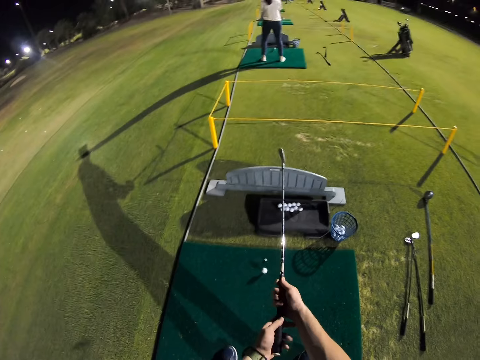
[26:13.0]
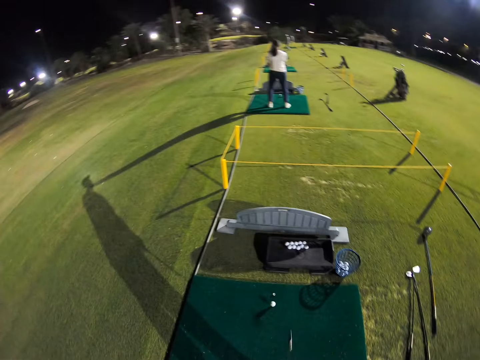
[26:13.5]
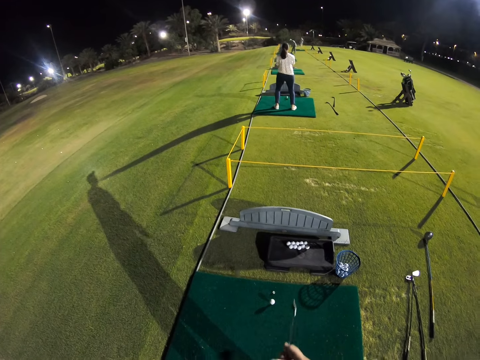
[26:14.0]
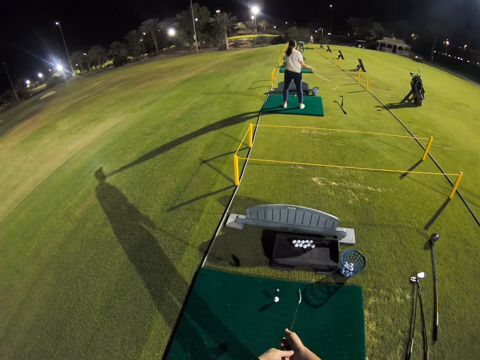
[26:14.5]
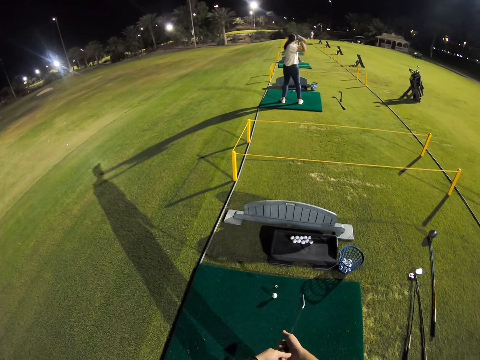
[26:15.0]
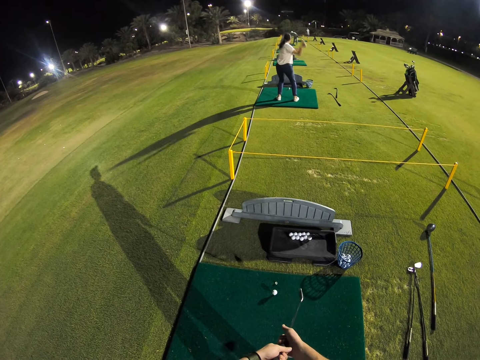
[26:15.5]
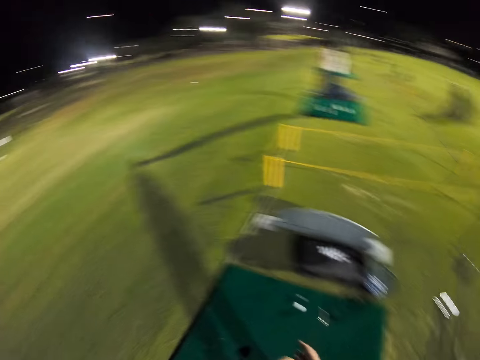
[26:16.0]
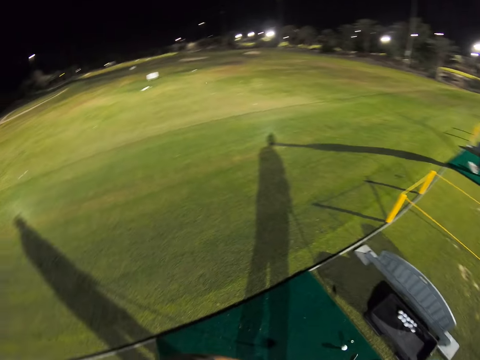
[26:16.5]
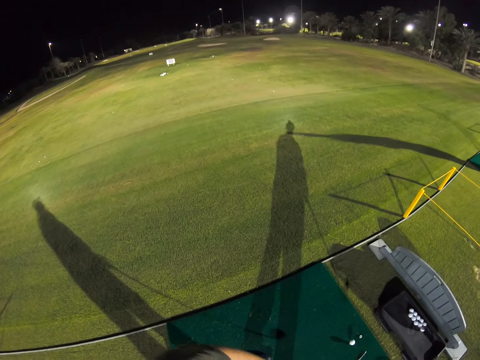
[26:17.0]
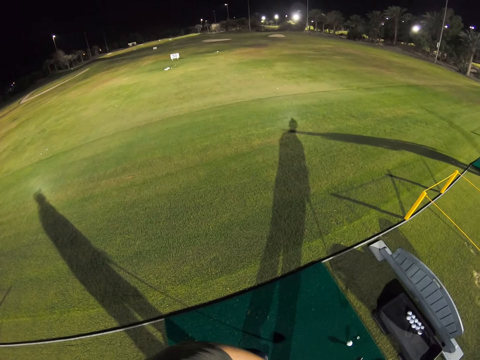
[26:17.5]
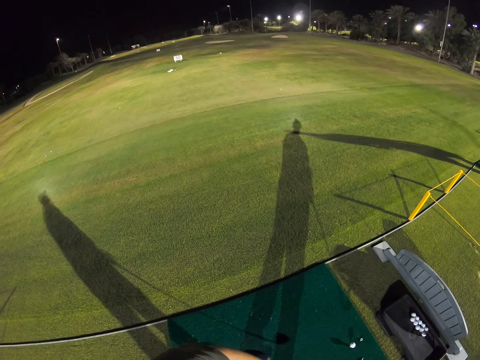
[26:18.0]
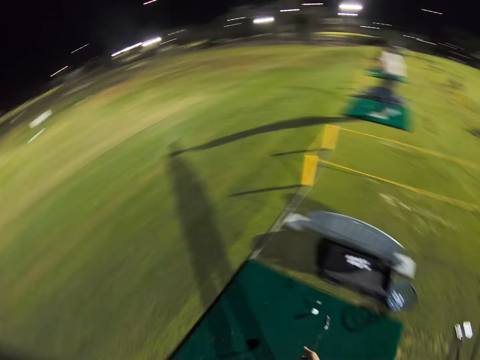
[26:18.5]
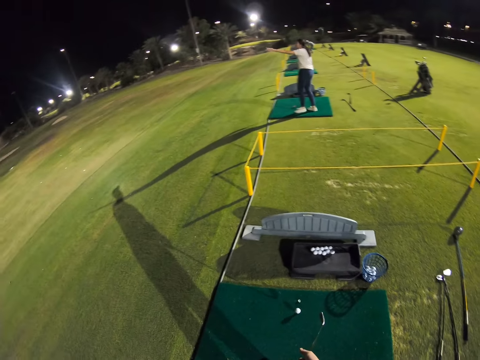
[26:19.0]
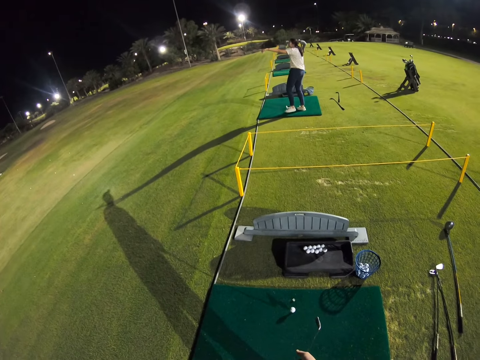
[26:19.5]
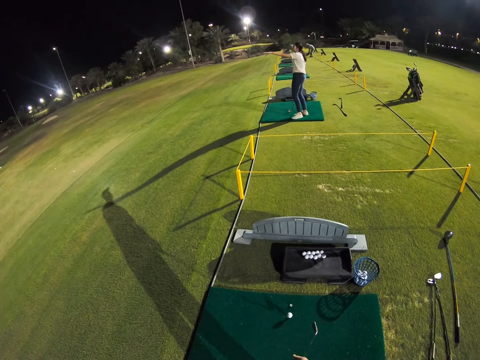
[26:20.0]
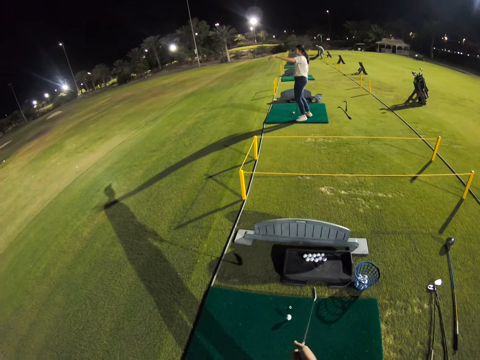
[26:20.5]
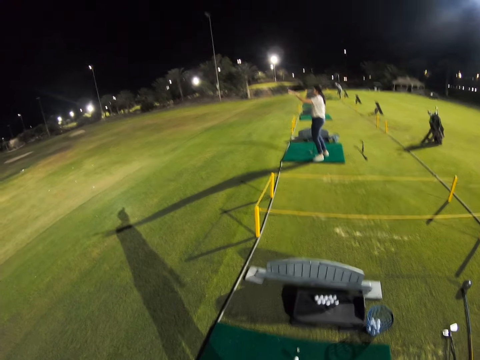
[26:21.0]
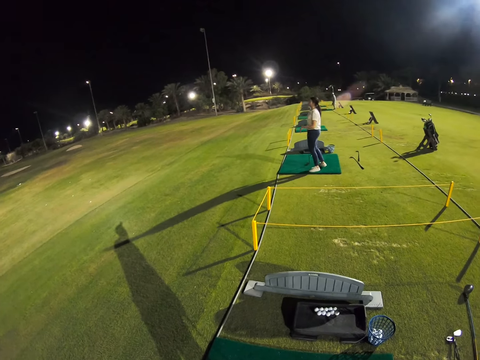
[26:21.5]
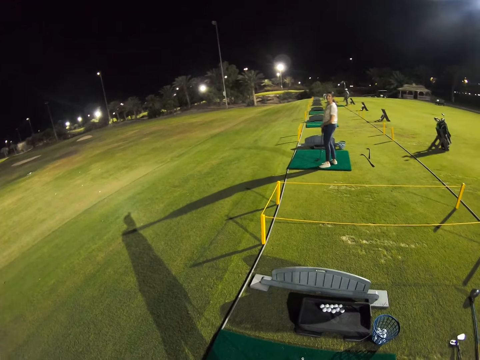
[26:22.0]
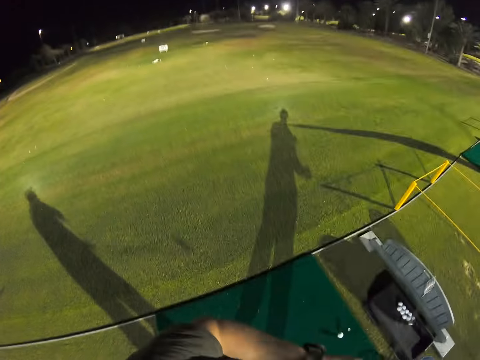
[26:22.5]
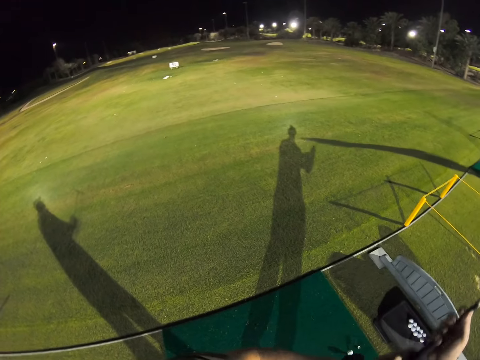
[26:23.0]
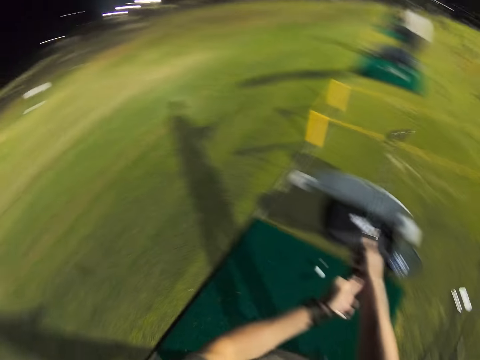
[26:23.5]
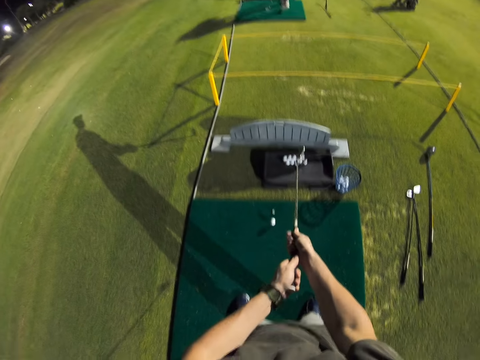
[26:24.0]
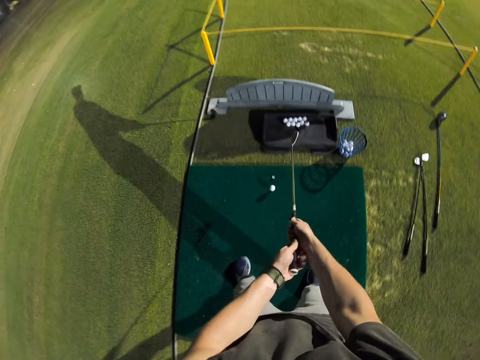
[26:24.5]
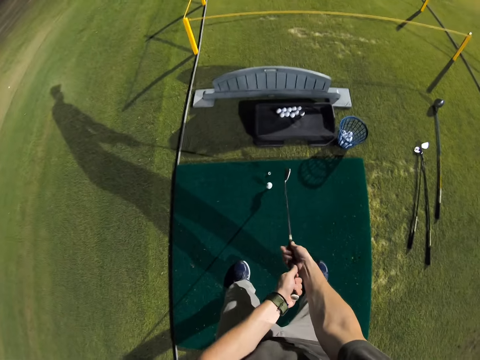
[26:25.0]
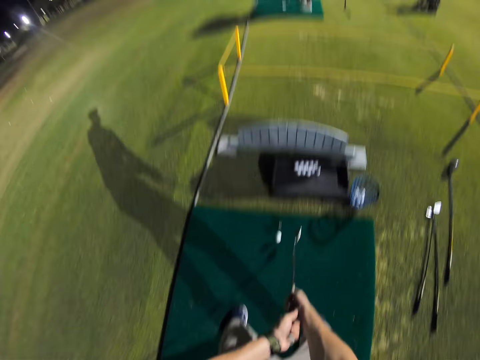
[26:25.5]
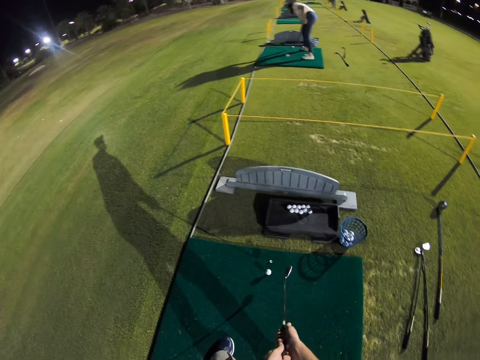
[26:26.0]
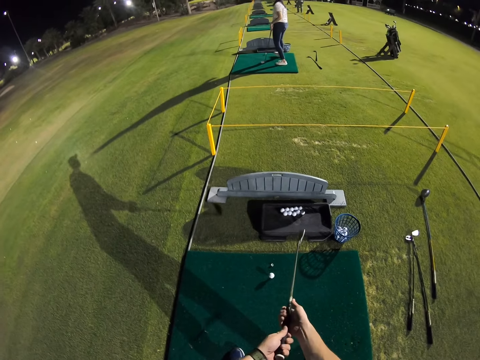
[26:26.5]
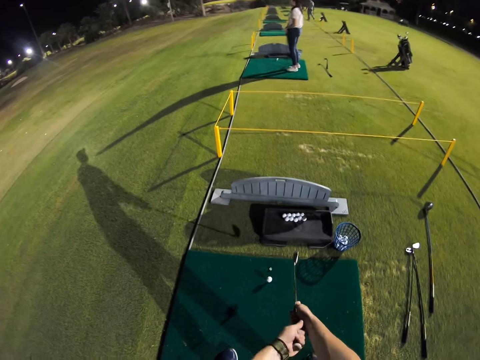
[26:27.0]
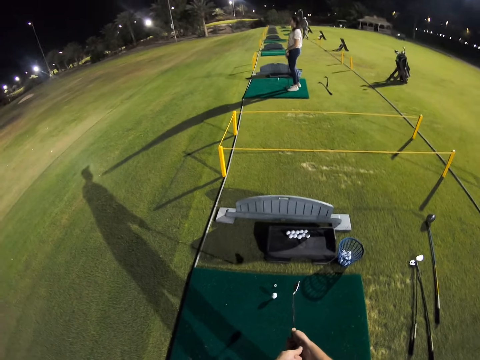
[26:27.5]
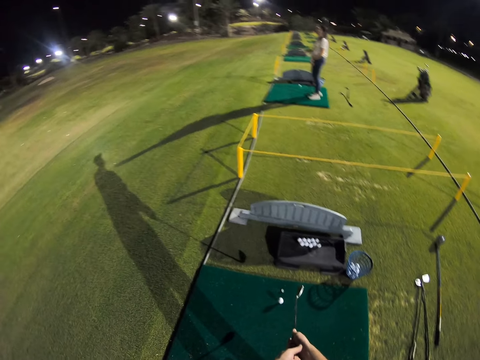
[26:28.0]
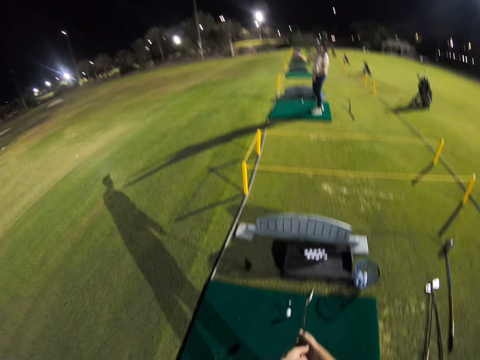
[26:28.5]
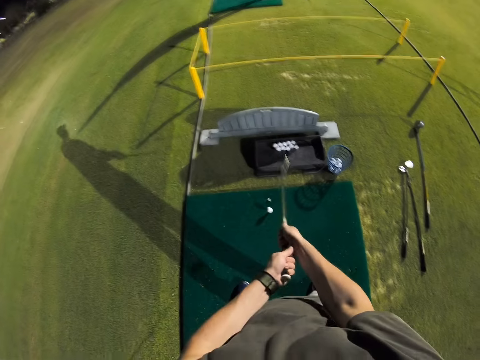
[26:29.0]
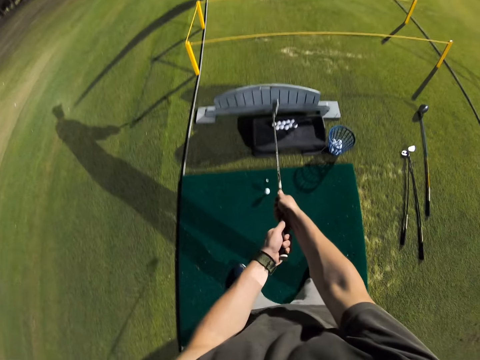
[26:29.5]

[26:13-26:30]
The camera wearer raises the golf club. They look around. They point the golf club towards the golf ball. They raise the golf club.

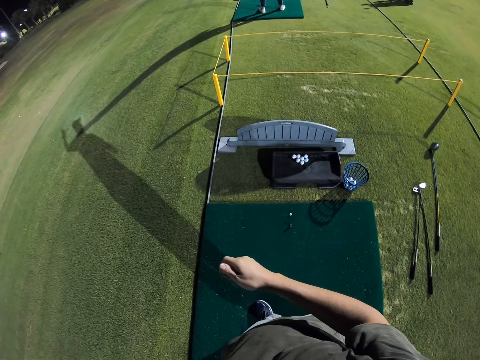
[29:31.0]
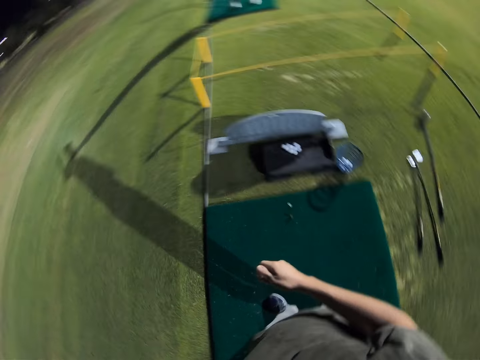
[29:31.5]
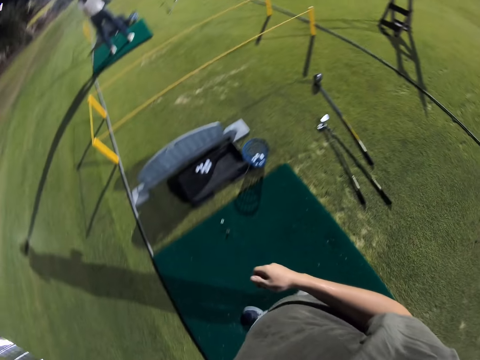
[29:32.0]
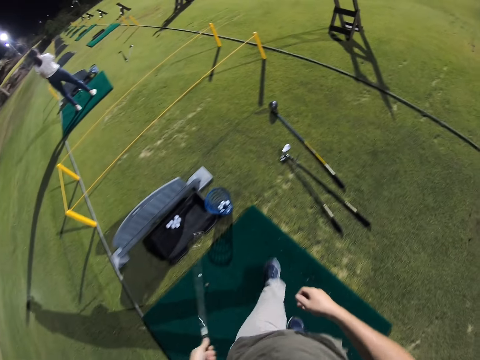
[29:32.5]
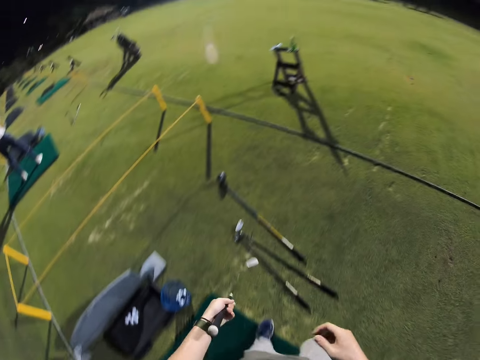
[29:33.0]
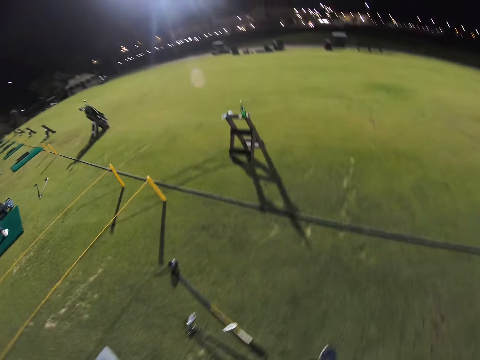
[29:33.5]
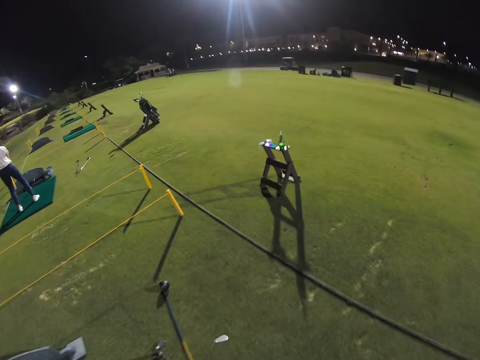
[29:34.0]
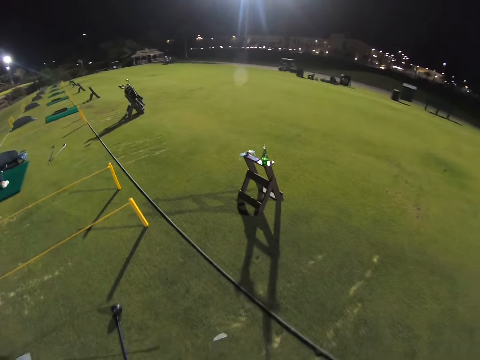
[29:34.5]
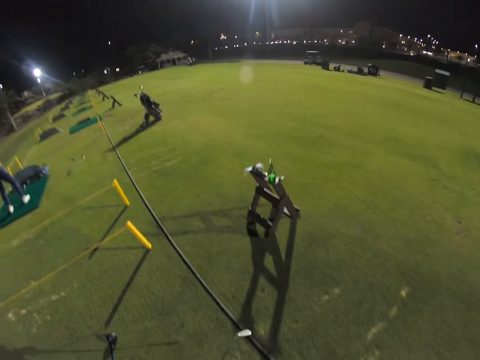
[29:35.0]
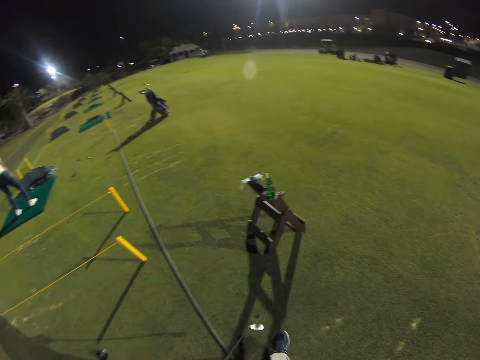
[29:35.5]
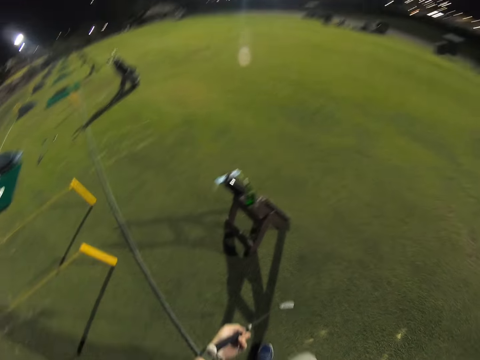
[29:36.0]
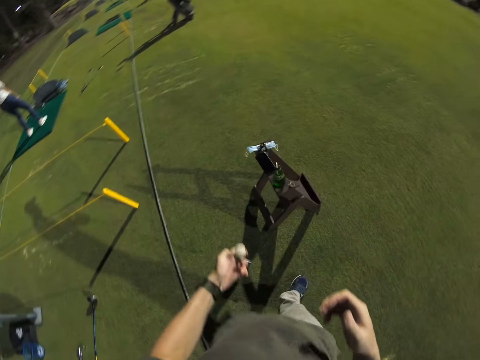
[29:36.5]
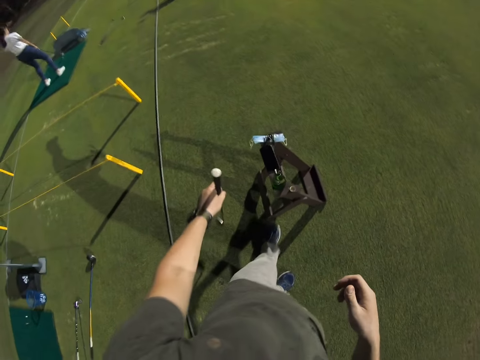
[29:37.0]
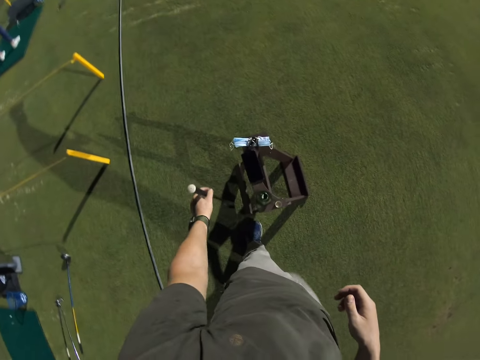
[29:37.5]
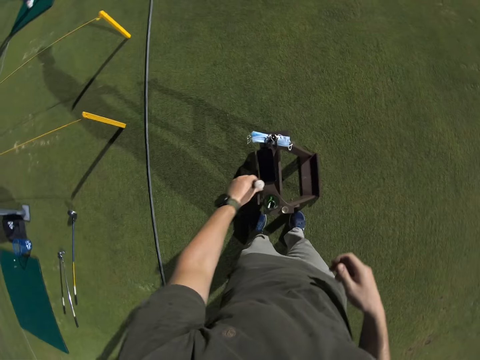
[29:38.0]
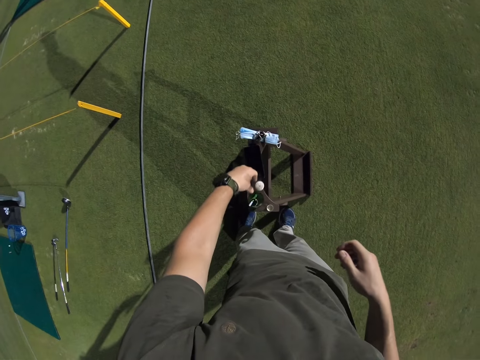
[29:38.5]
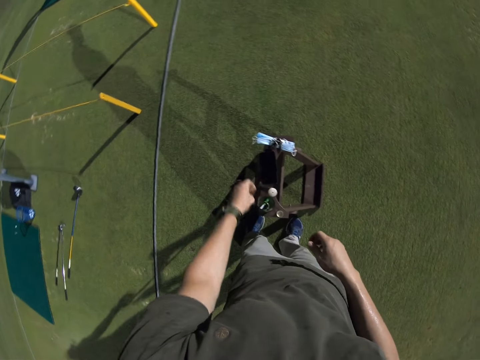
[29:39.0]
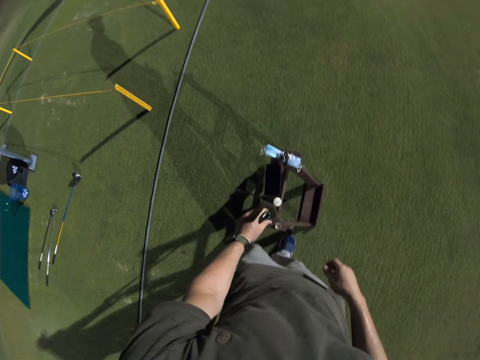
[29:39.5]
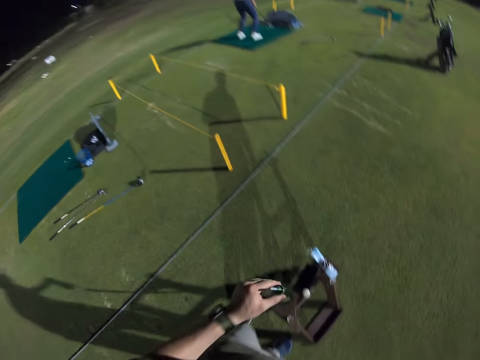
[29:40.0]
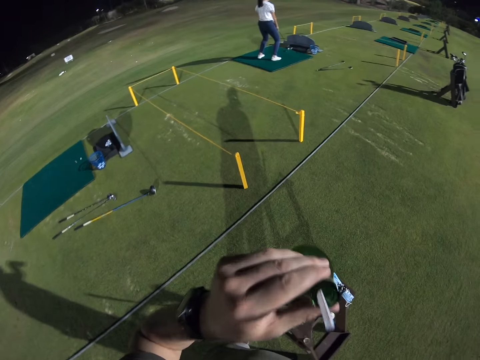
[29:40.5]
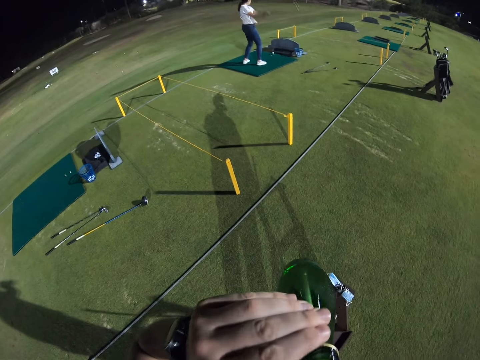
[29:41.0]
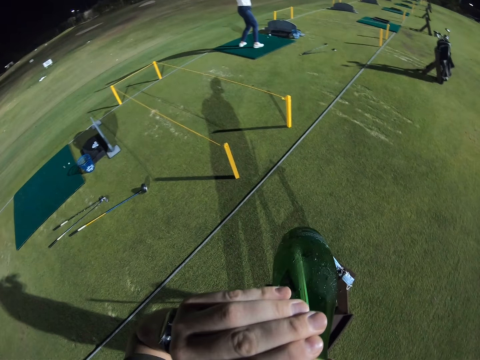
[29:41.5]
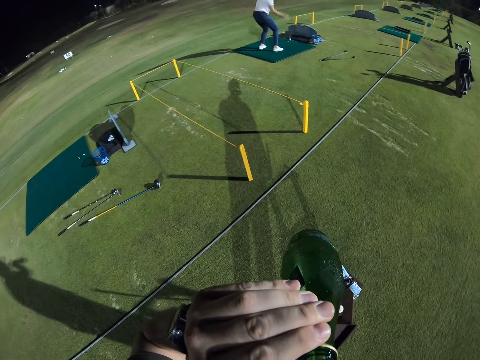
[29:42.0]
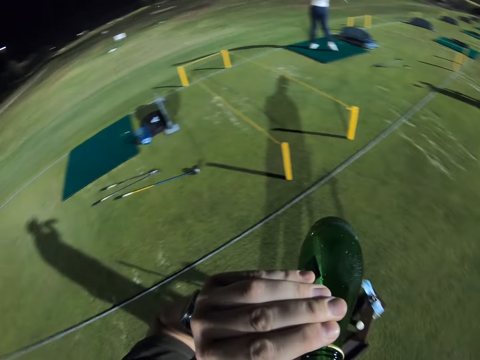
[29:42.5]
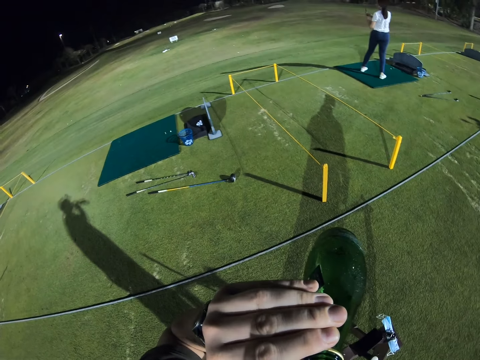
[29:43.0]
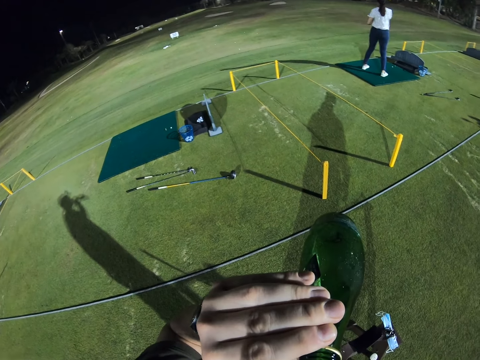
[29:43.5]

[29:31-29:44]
The camera wearer walks around a field. They pick up a bottled drink. They put down a golf stick on the ground. They drink from the bottle.
